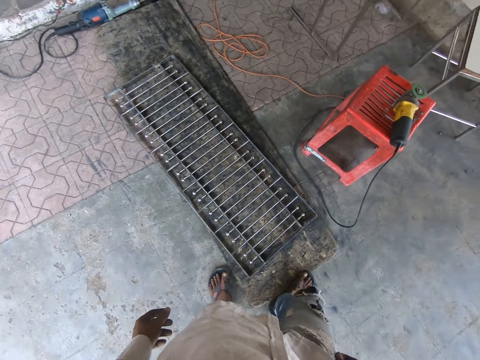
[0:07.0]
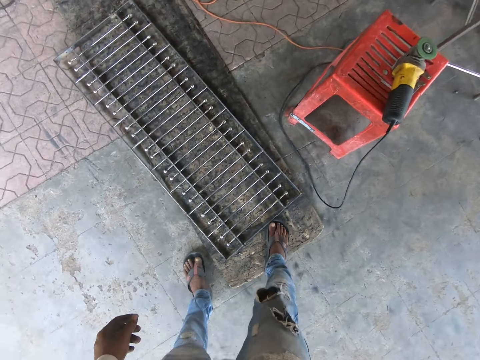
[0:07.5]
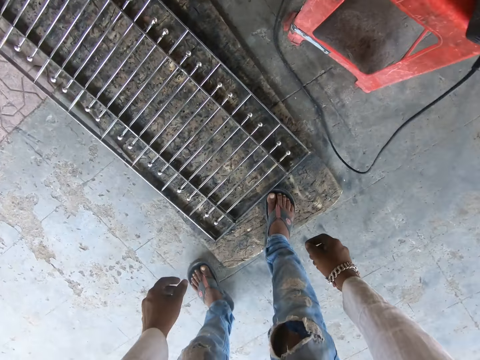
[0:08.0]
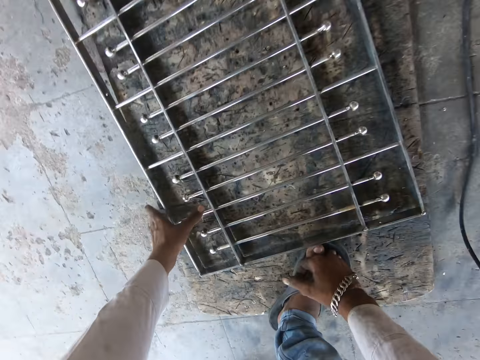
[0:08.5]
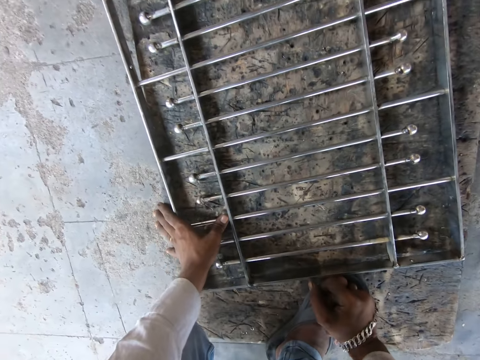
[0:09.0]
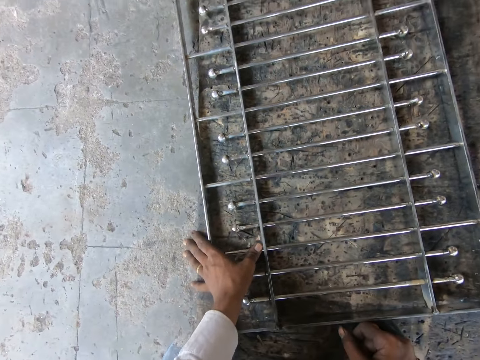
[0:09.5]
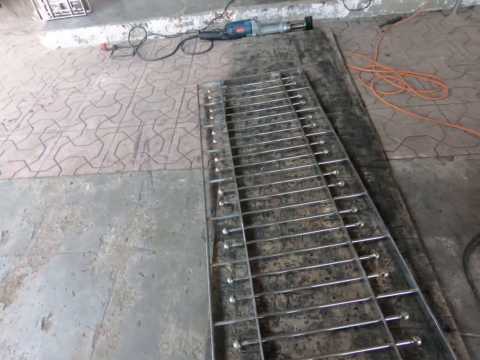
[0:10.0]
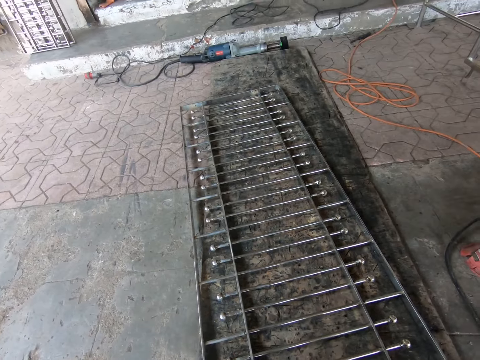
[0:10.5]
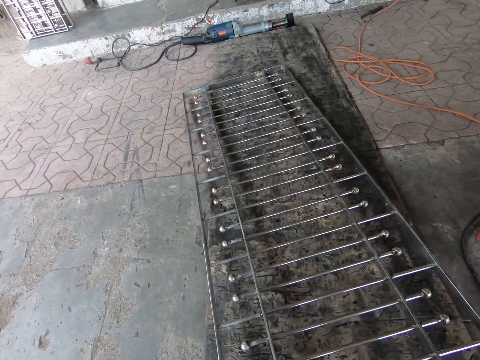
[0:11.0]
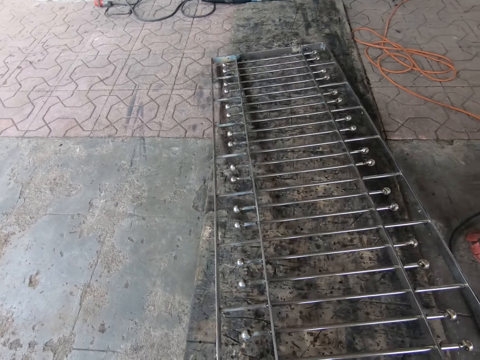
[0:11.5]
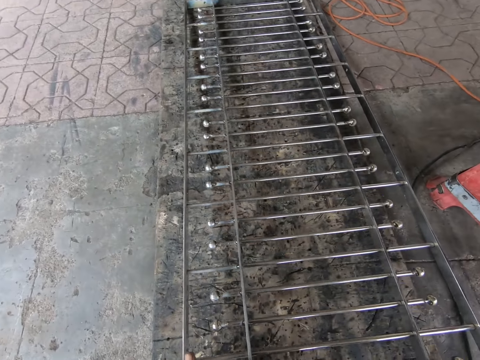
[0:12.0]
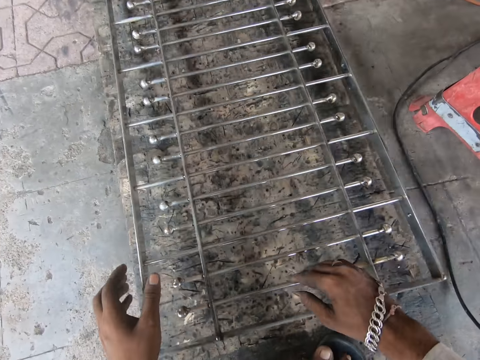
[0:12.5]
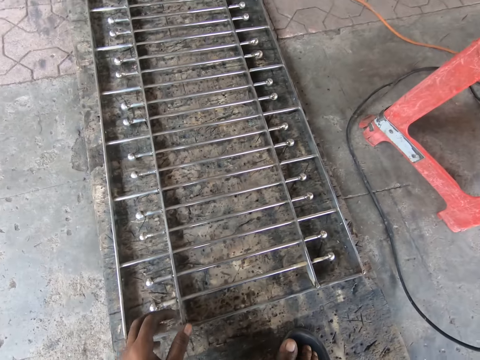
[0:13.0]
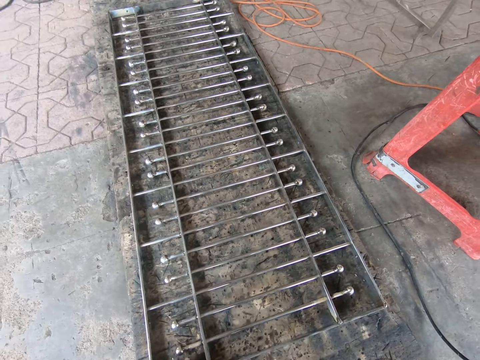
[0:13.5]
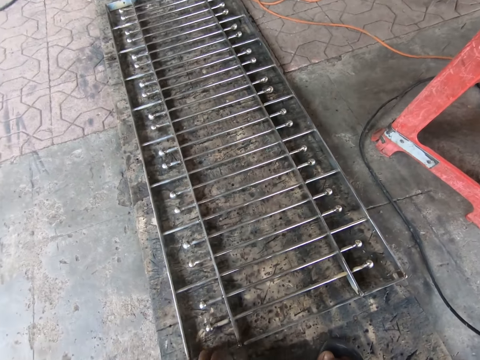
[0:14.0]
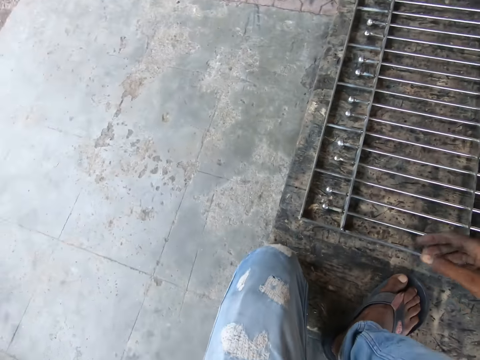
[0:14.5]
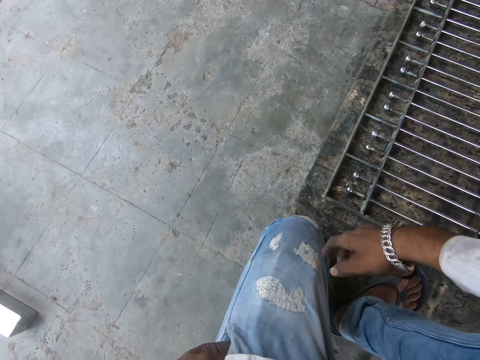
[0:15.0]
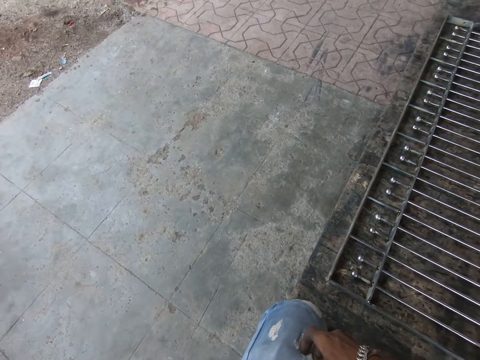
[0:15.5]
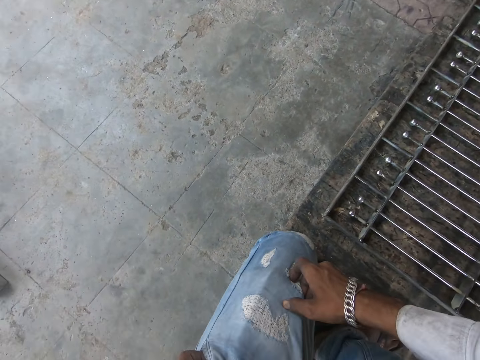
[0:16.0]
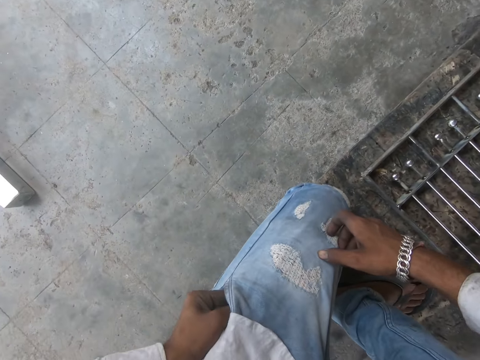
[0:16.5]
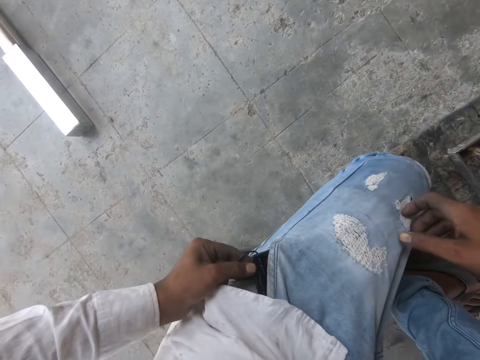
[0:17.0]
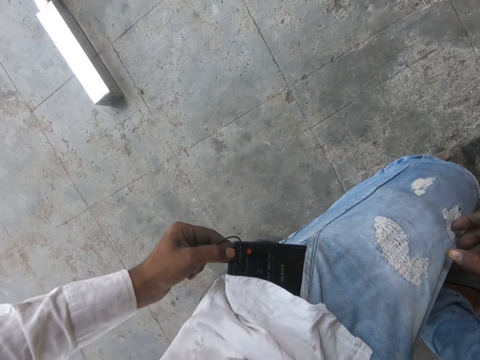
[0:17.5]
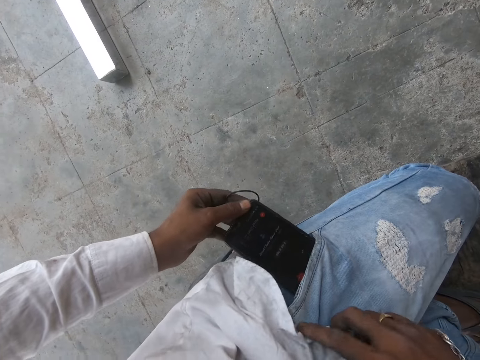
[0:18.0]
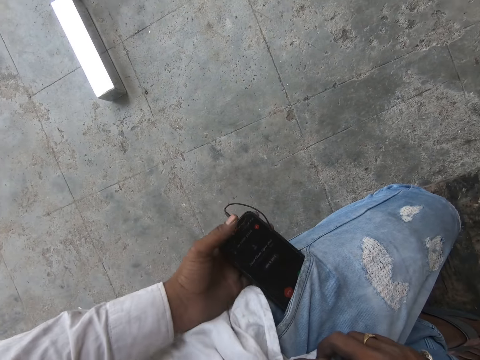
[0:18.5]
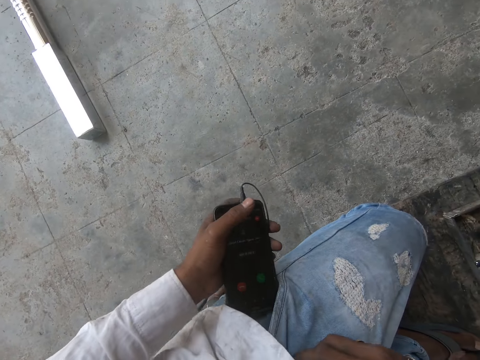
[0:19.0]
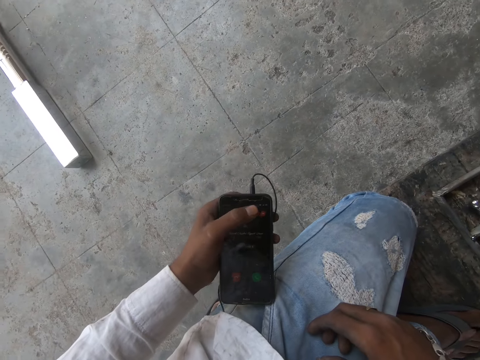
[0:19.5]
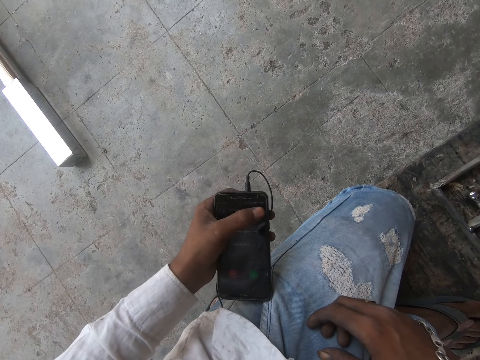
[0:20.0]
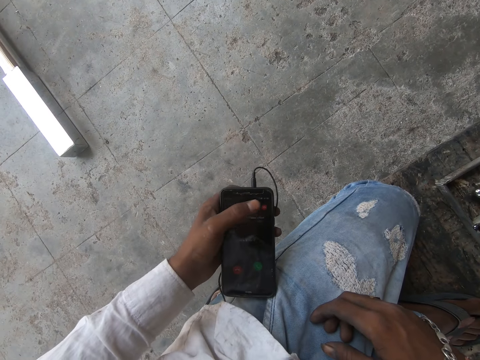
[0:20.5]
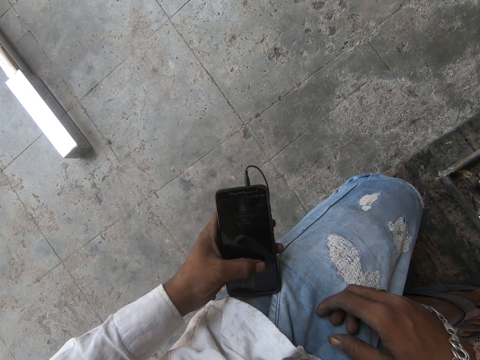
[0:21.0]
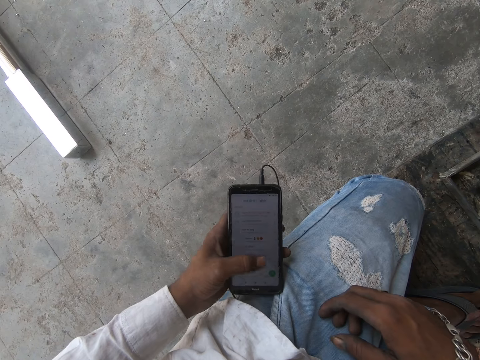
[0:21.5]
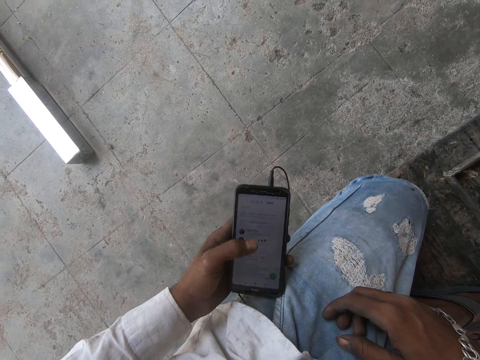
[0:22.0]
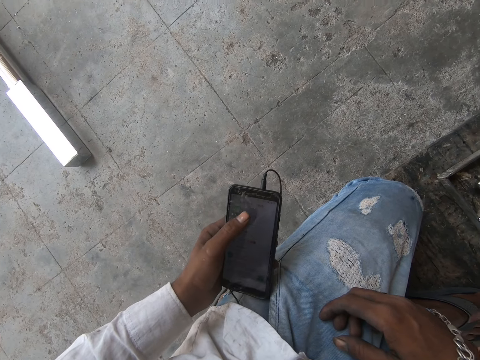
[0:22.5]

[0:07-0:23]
The camera wearer squats. He shifts a stair railing or metal on the floor with both hands. He puts a hand on the metal. He picks out a phone from his trouser pocket with his left hand. He holds the hem of his shirt up with his right hand. He operates the phone with his left hand.

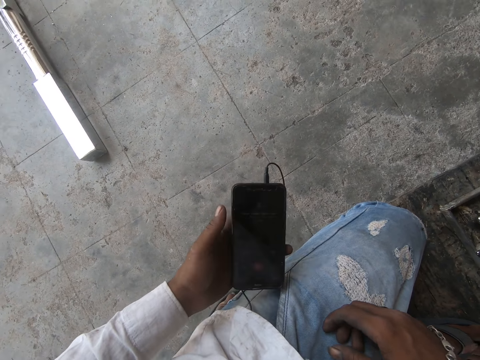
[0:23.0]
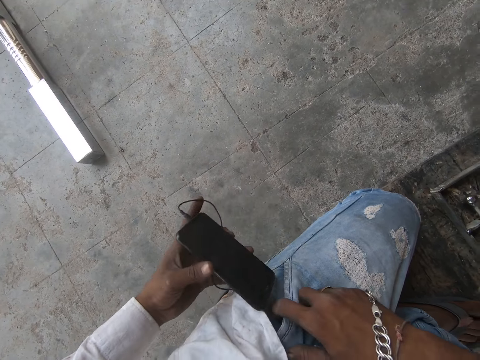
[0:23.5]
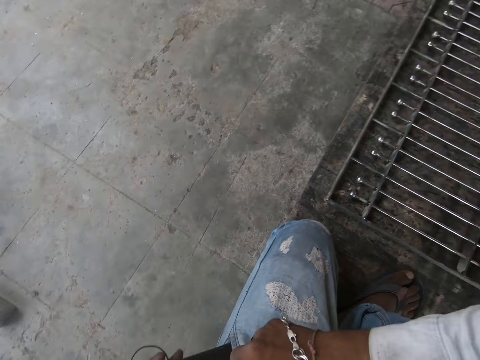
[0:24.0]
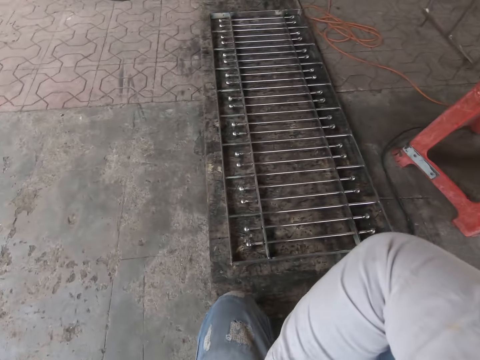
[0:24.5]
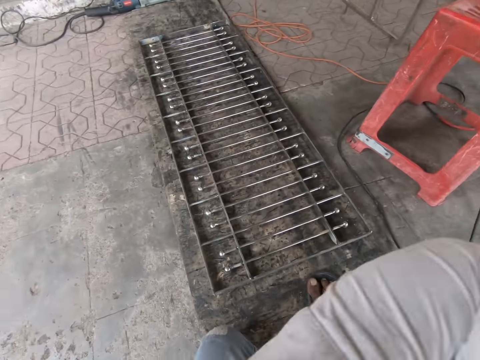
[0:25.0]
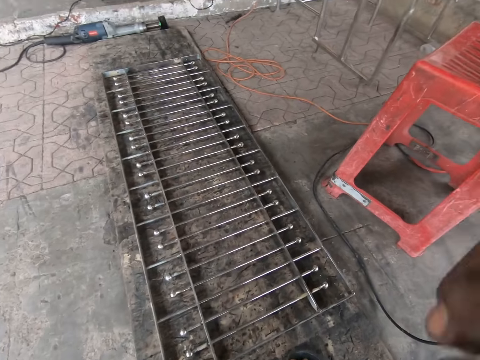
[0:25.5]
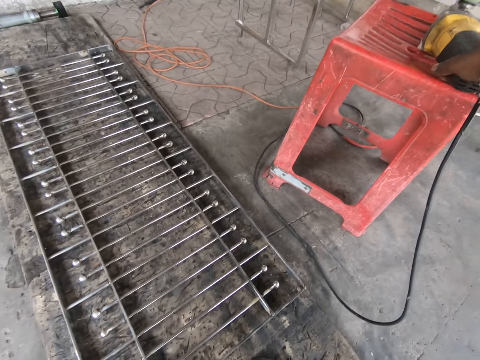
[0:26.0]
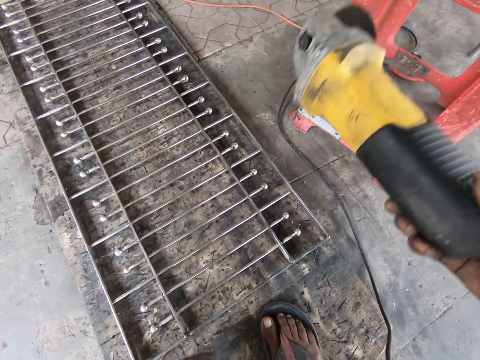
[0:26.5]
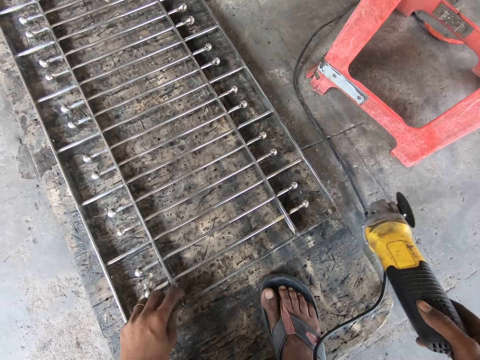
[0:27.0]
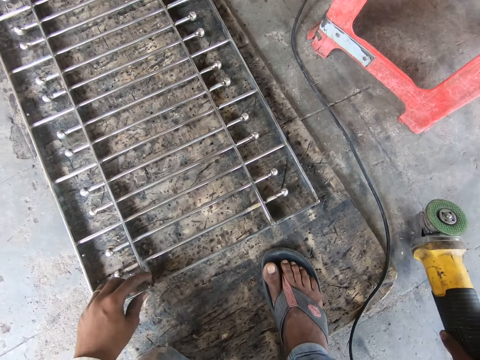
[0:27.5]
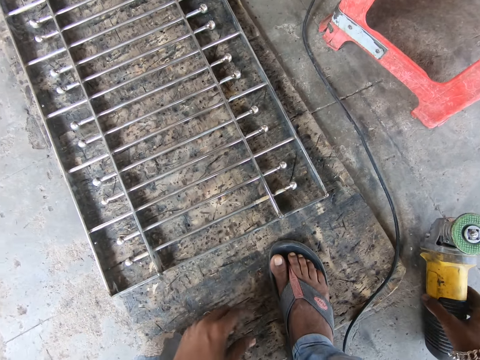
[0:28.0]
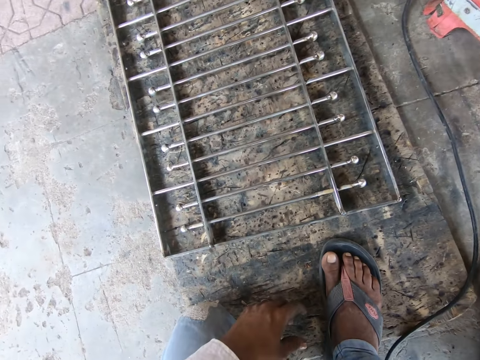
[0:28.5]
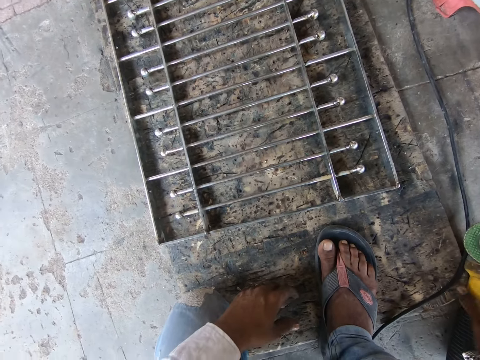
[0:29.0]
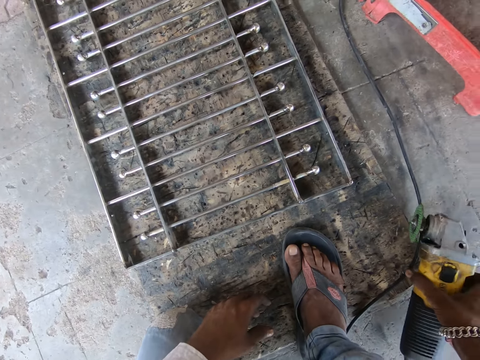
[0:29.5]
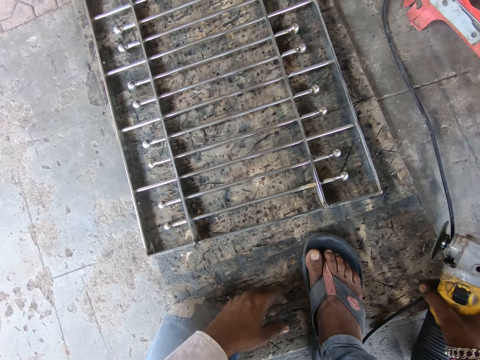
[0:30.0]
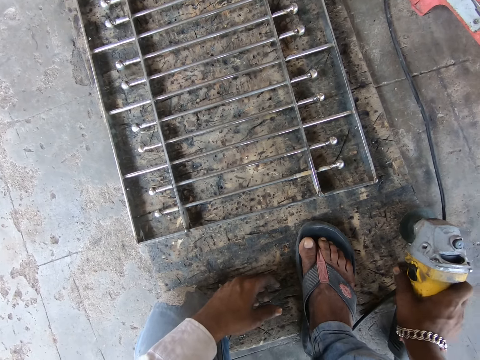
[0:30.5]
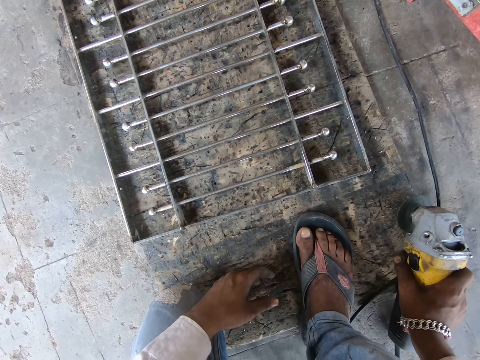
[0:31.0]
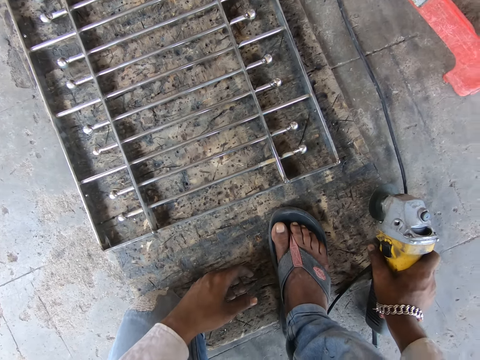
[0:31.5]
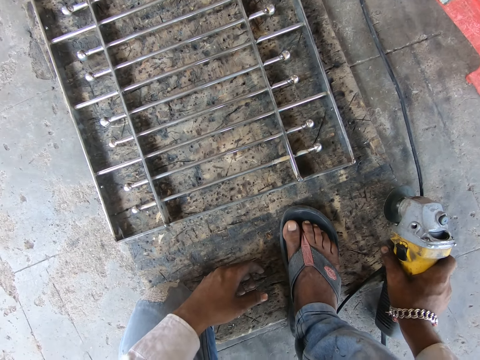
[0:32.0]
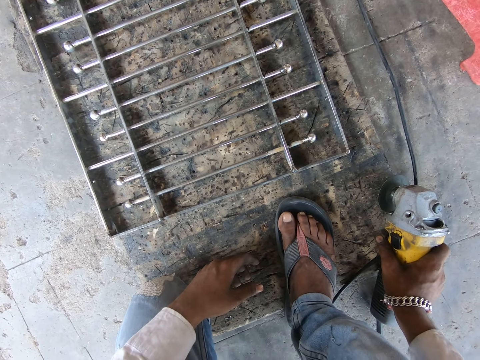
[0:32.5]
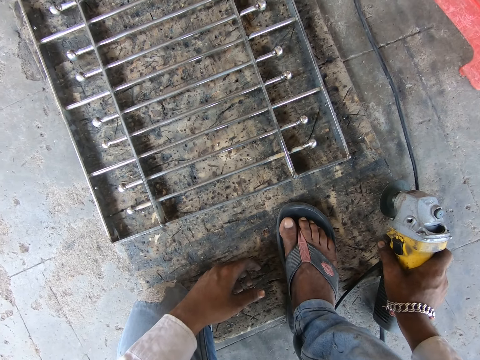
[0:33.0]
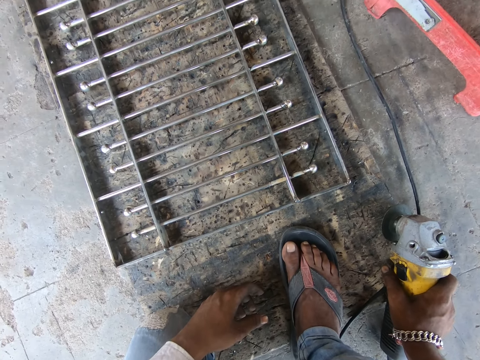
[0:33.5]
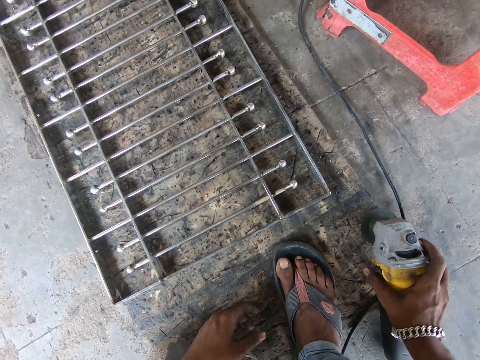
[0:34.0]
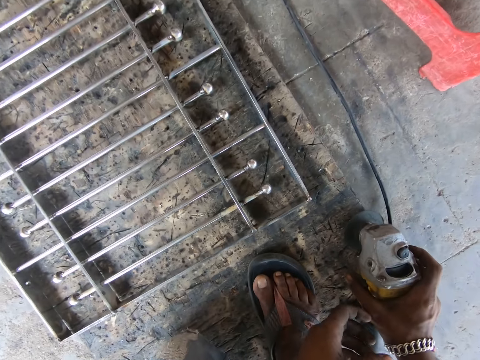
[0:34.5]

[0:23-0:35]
The camera wearer puts the phone in his trouser pocket with his left hand. He picks up a grinder from a plastic stool with his right hand. He holds the stair railings with his left hand. He moves a metal on the floor. He drops the grinder to the ground with his right hand. He flips the grinder with his right hand. He interacts with a man. The camera wearer moves the grinder on the floor. He stares at the floor.
